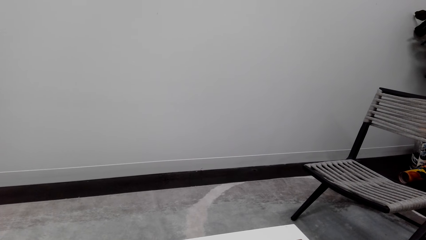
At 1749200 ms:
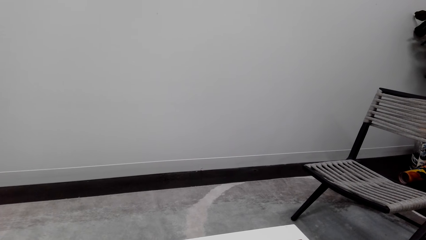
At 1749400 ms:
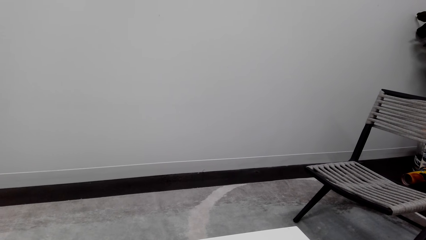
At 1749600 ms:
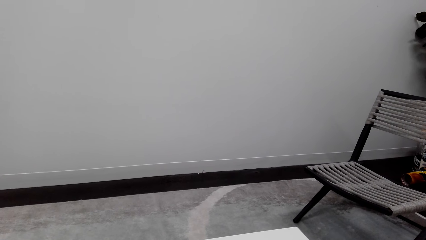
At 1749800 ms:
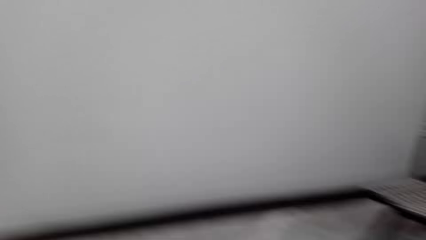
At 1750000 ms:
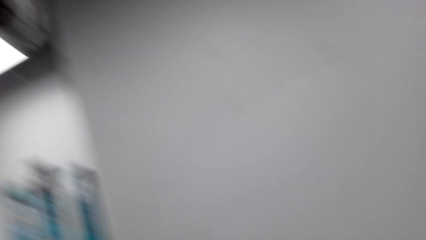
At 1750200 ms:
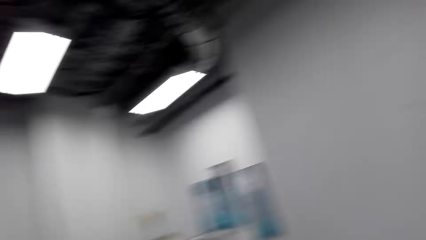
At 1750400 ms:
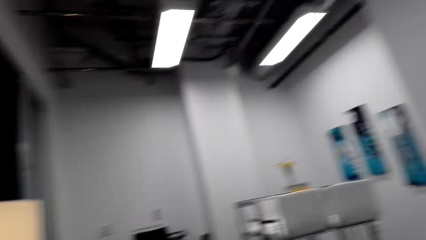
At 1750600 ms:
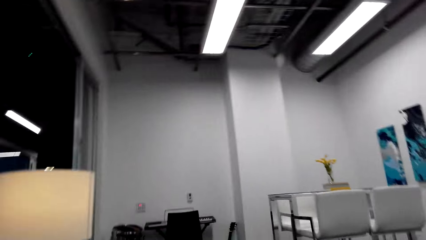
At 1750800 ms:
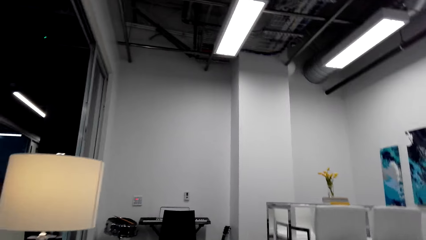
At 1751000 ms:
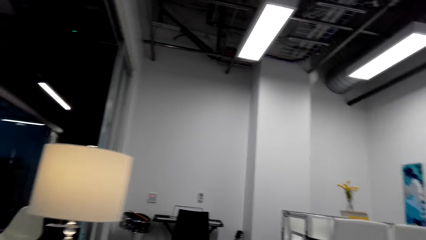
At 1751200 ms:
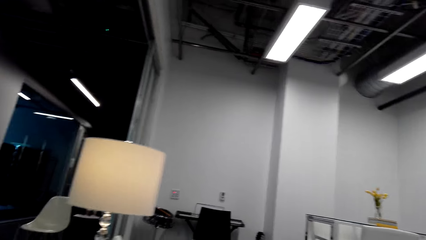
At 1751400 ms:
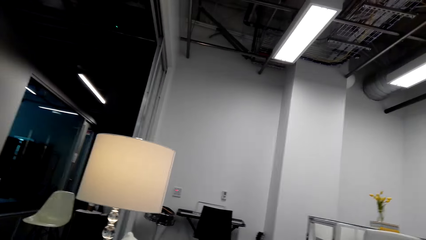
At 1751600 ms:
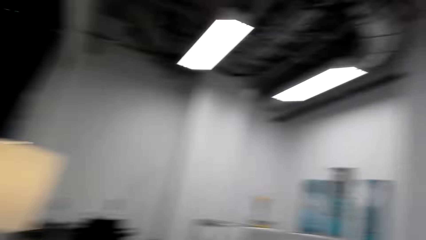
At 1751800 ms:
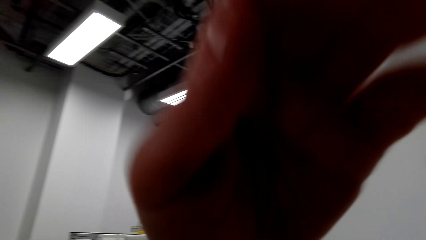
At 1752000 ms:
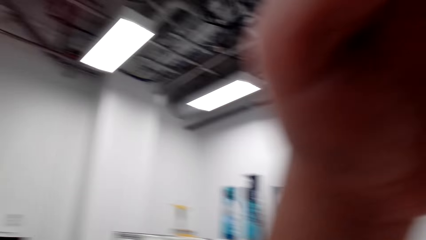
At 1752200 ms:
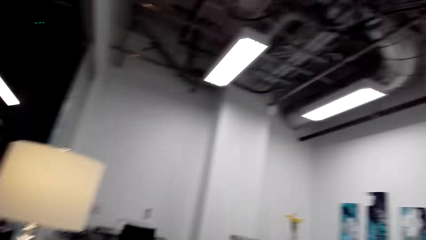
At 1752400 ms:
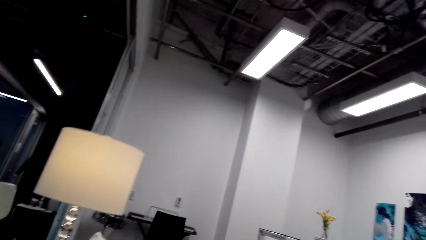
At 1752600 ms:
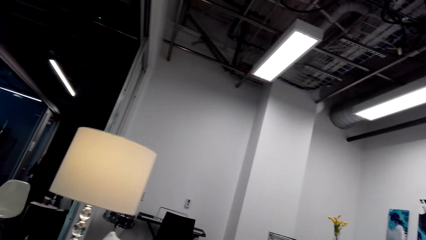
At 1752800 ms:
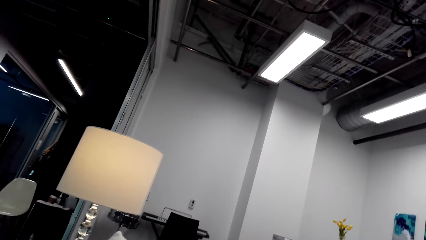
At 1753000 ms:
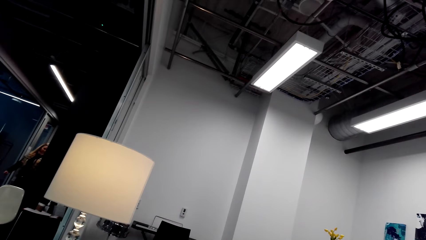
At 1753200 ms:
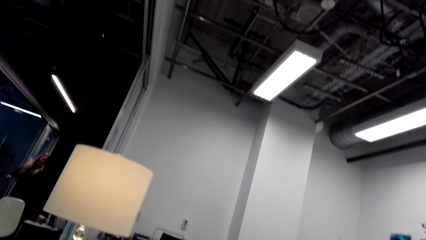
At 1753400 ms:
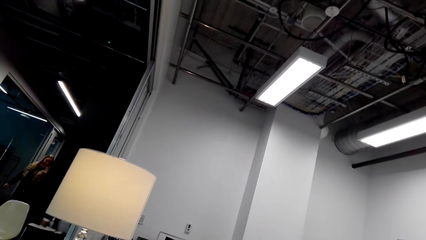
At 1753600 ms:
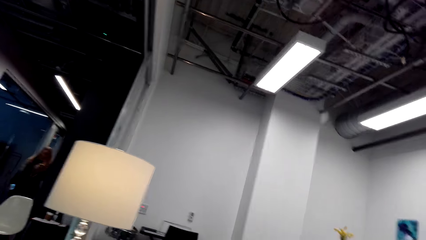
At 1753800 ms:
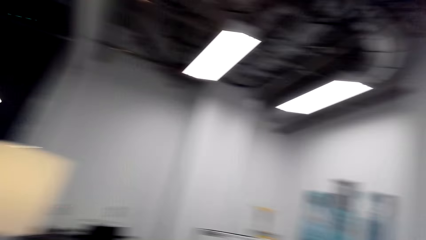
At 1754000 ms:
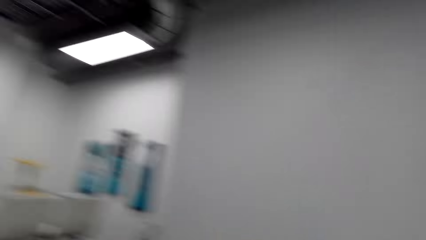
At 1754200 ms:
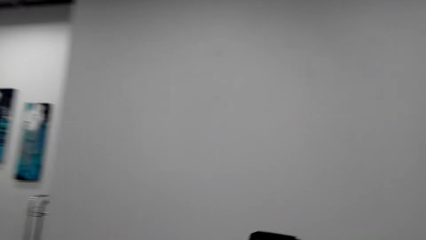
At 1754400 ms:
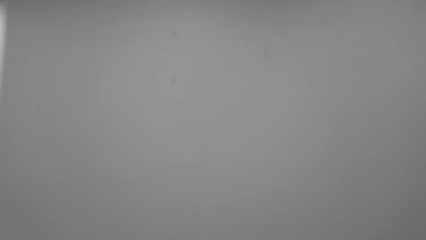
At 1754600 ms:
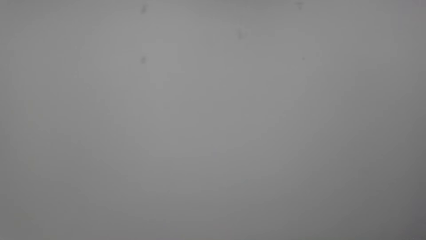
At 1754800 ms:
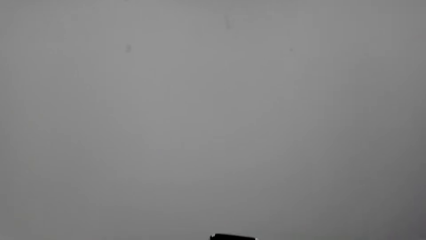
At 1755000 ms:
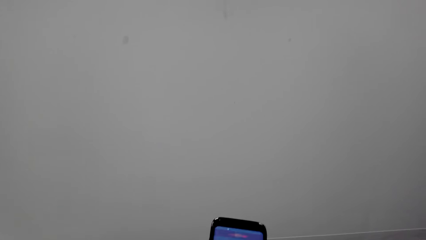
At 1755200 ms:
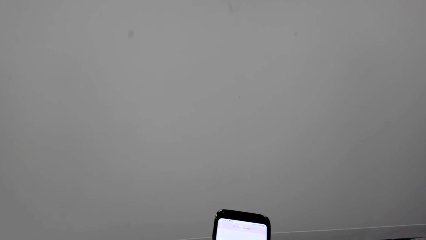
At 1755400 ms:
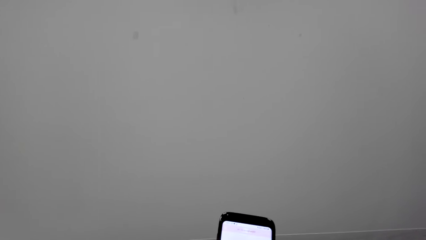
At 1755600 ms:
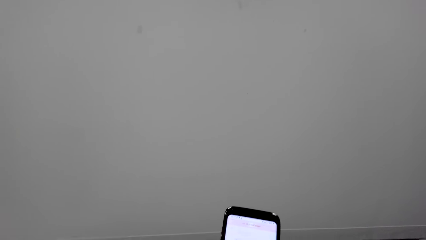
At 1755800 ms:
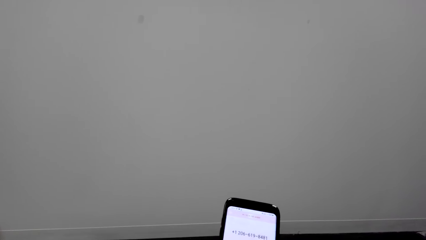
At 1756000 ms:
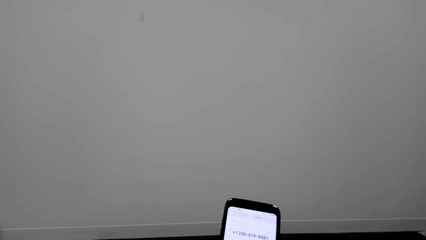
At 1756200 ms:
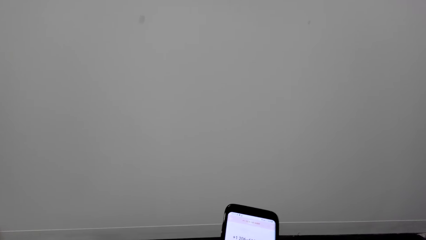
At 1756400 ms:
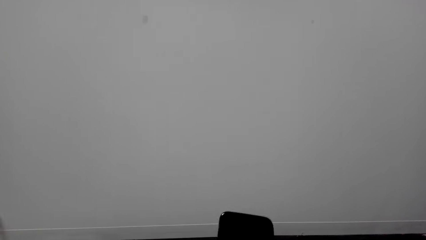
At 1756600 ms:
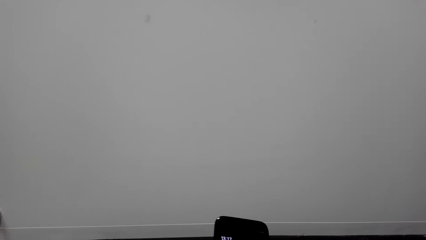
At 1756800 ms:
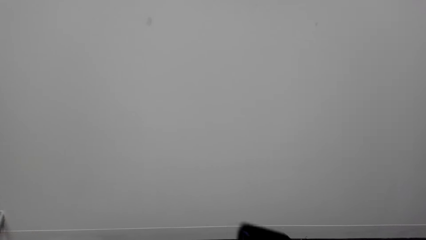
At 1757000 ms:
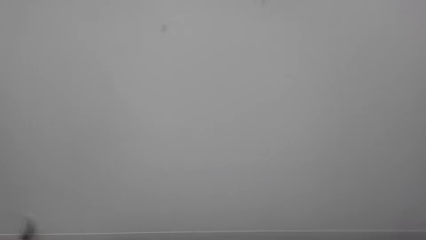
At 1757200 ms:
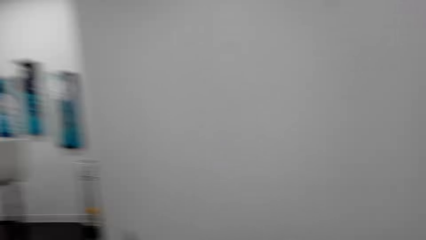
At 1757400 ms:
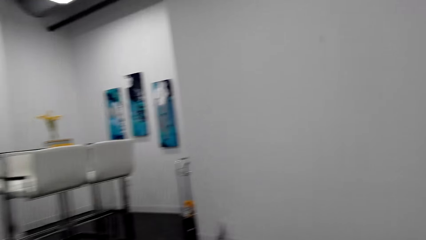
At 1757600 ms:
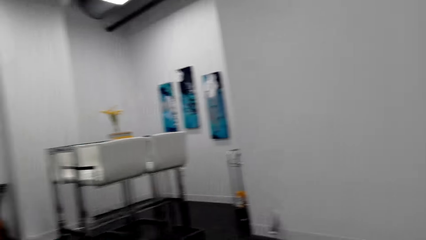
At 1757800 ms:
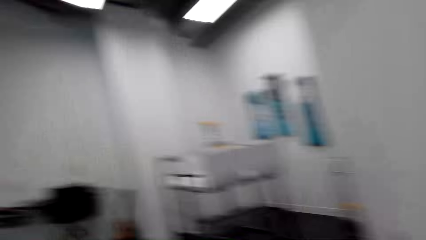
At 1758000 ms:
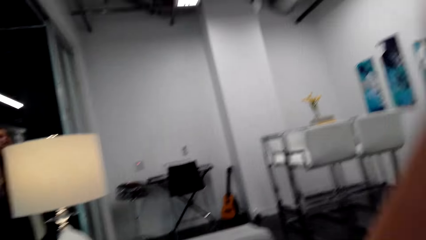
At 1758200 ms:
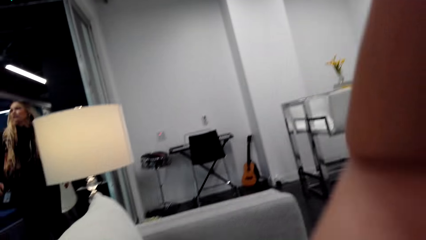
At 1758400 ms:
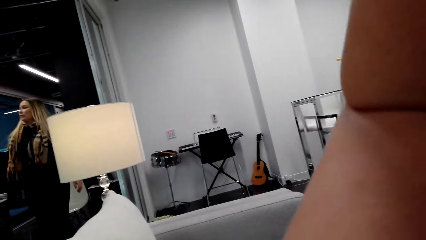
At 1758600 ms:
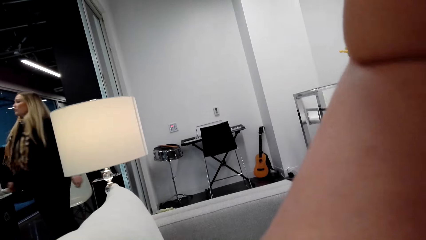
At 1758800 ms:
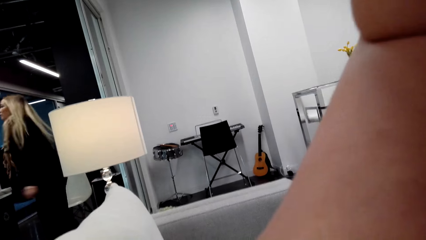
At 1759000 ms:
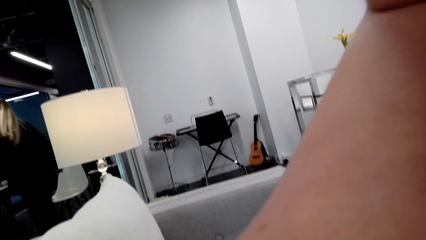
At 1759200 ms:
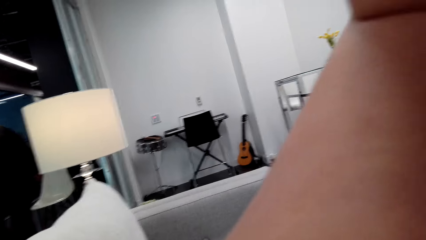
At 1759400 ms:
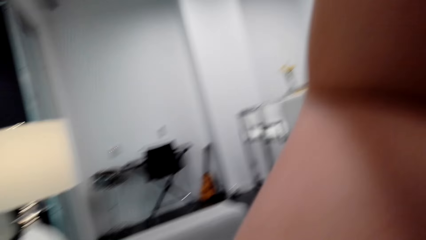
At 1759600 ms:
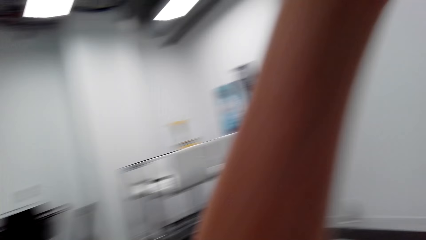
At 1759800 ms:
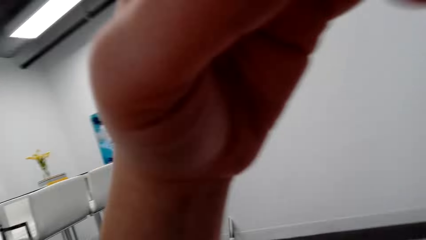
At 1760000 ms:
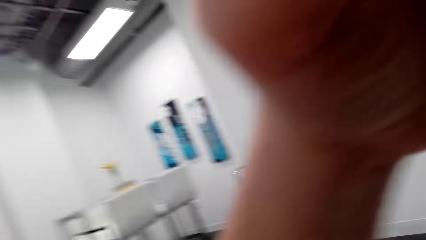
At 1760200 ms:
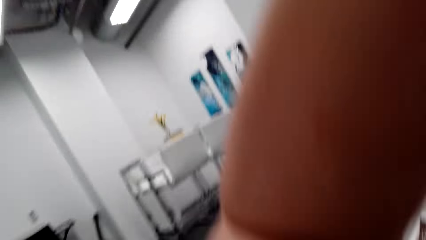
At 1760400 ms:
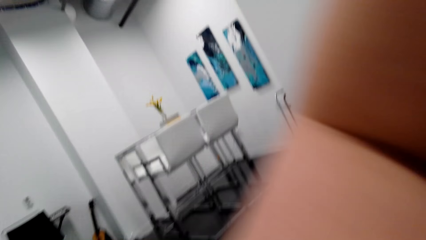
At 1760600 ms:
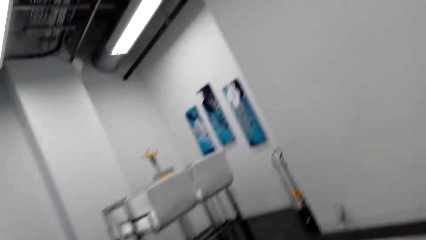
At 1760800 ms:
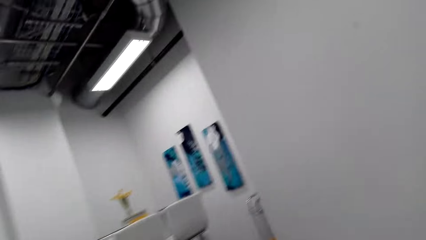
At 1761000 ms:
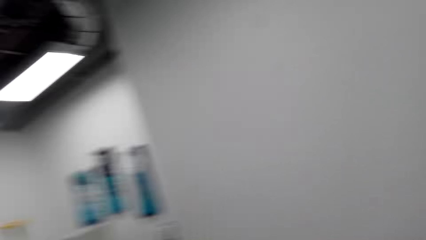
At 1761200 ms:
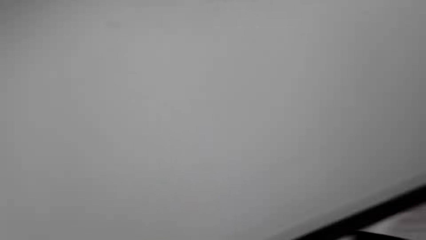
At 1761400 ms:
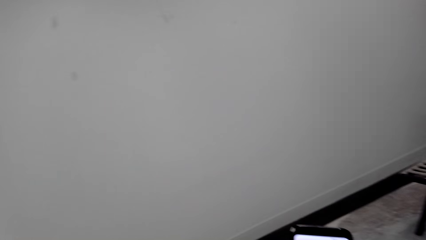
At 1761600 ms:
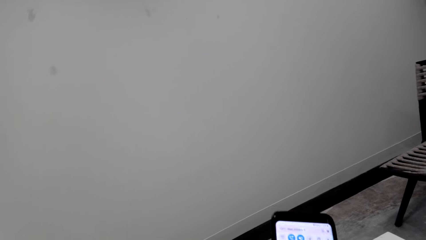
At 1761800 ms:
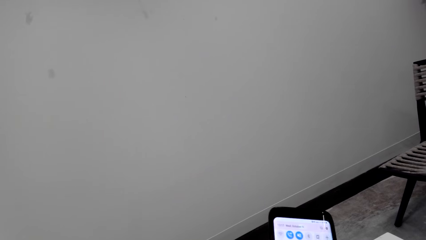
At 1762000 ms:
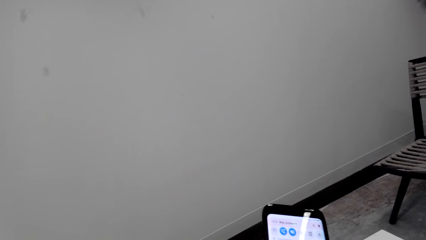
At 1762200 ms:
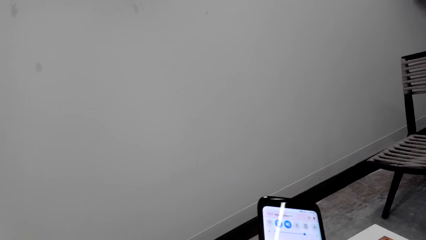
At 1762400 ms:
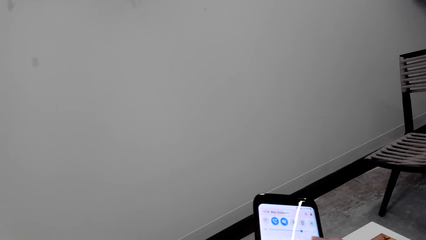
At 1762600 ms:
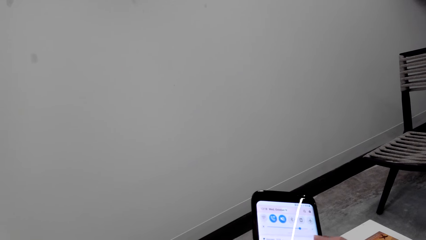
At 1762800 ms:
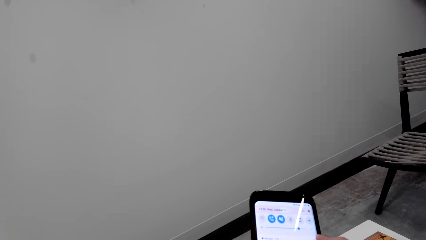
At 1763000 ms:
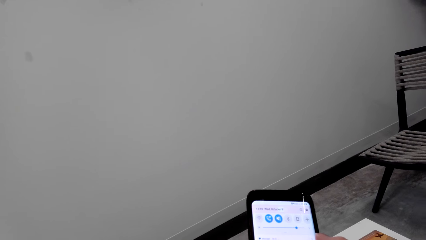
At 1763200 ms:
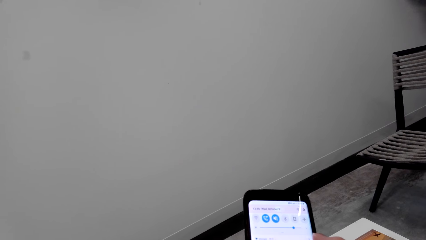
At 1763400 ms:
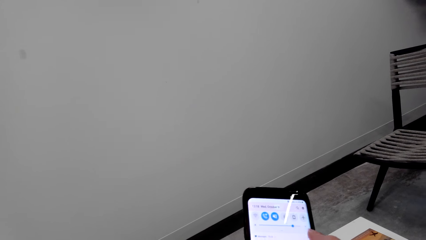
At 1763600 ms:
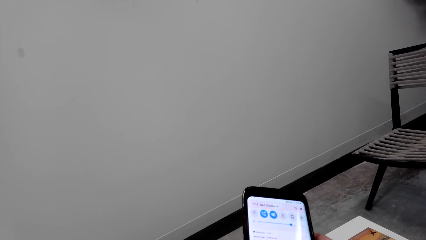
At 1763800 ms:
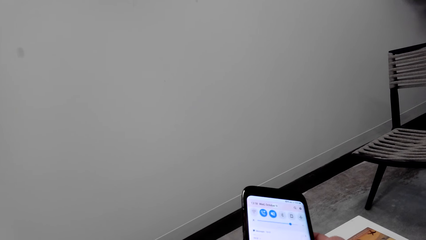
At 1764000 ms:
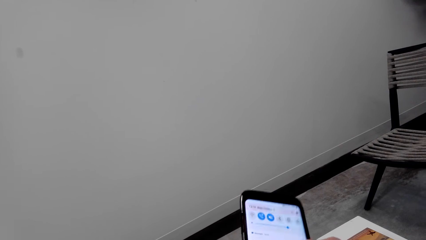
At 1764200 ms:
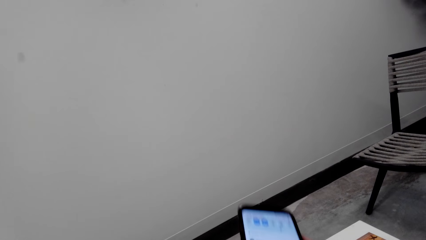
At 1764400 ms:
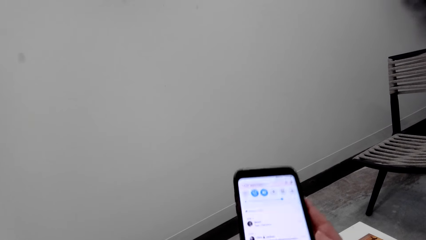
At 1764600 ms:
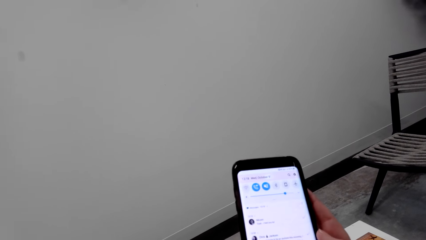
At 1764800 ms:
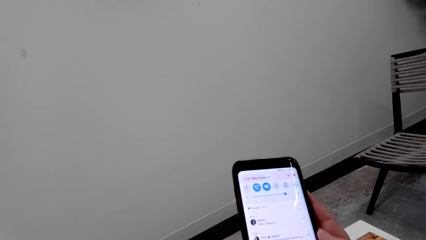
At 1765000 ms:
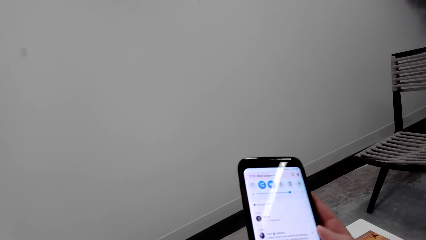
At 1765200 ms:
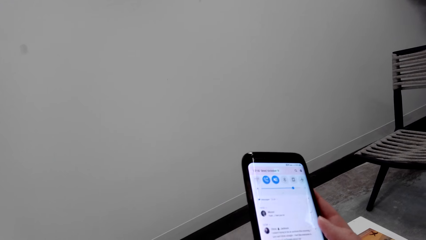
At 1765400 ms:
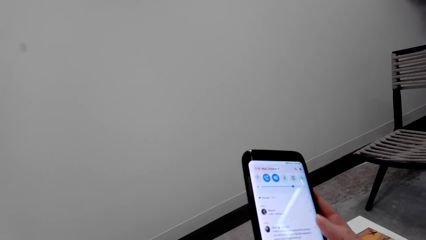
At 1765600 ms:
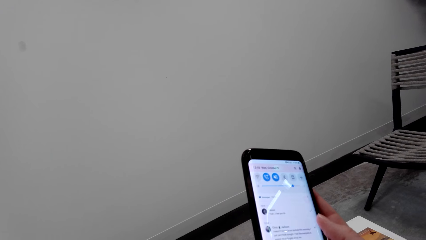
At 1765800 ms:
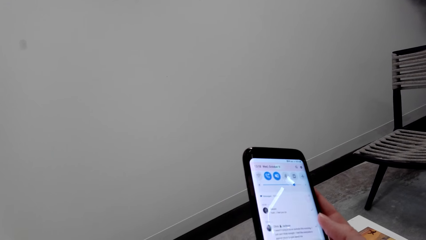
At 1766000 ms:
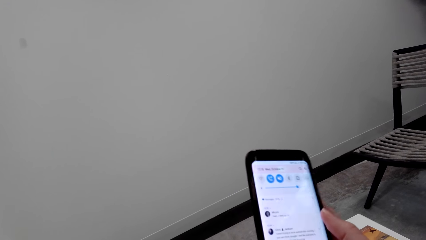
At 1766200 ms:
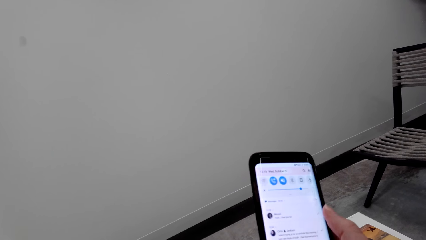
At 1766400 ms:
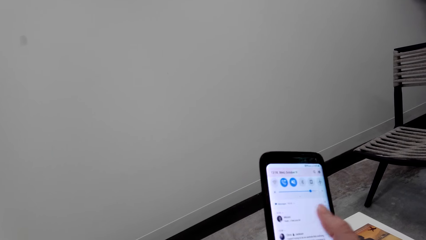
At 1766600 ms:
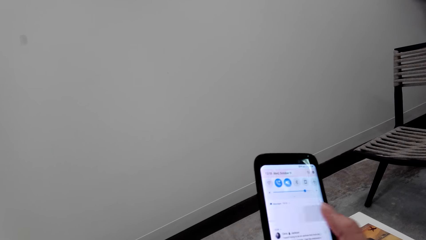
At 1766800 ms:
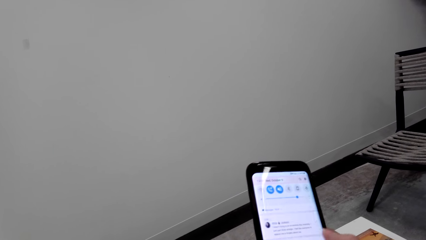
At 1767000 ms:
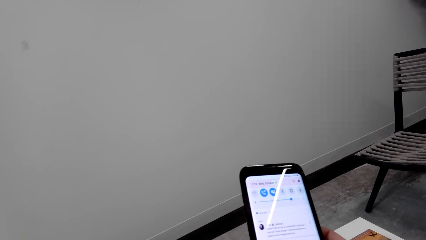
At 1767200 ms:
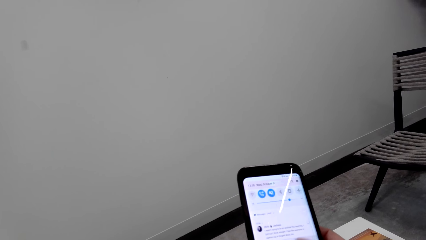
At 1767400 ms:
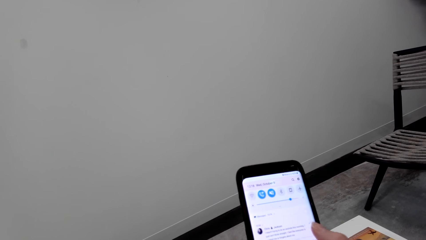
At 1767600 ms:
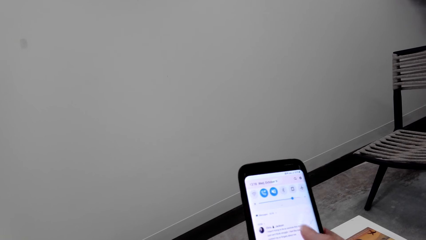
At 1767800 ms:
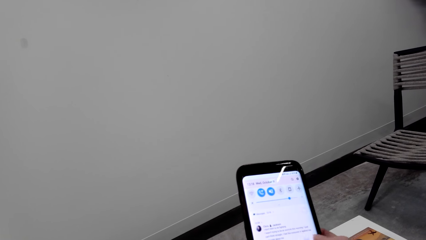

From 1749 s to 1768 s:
The camera wearer looks around a room. She walks around the room, lifts her hand, and converses on her phone. She looks around the room. She holds the phone. She operates the mobile phone. She walks around the room. She looks around the room. She lifts her hand. She adjusts a camera. She walks around the room. She holds the phone. She operates the mobile phone.
